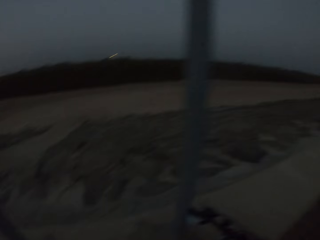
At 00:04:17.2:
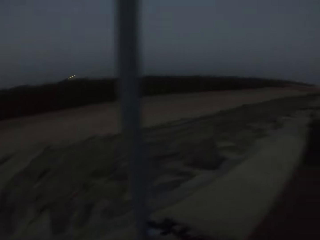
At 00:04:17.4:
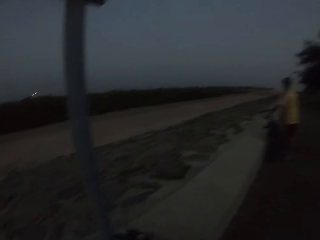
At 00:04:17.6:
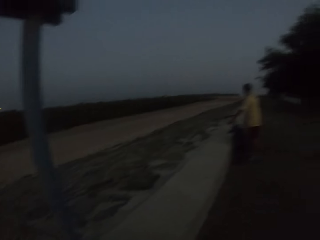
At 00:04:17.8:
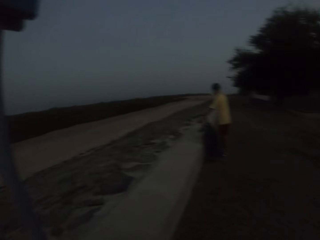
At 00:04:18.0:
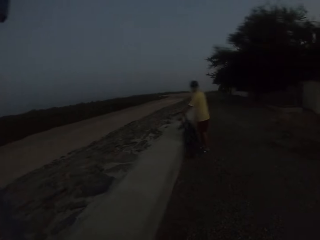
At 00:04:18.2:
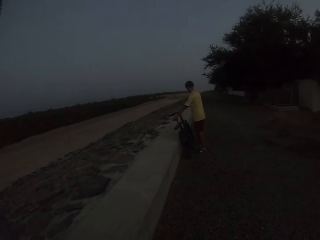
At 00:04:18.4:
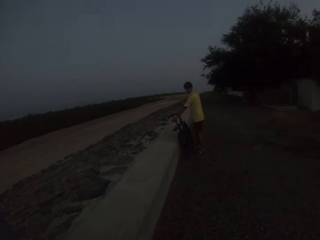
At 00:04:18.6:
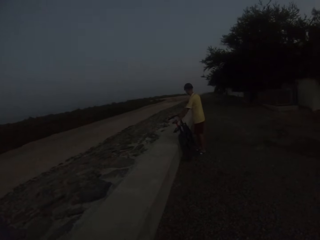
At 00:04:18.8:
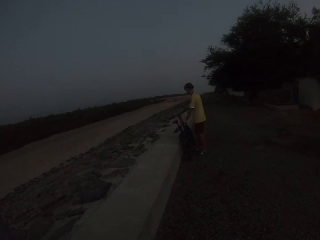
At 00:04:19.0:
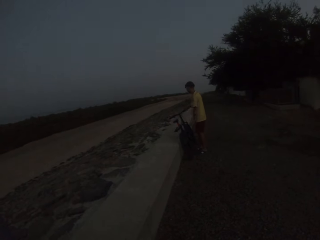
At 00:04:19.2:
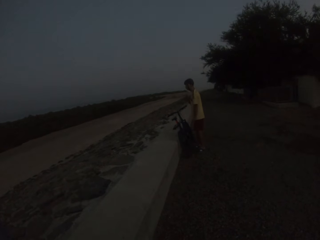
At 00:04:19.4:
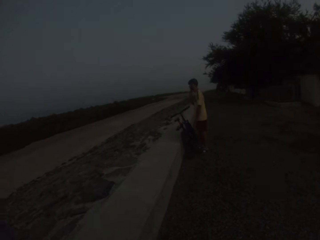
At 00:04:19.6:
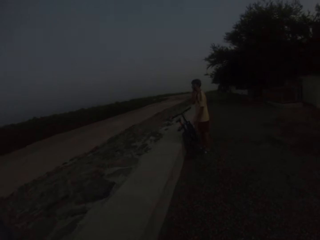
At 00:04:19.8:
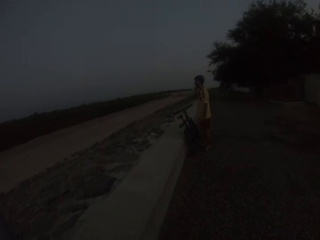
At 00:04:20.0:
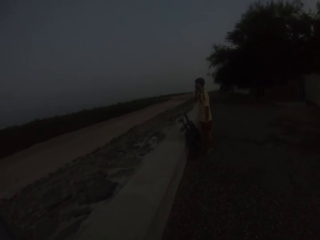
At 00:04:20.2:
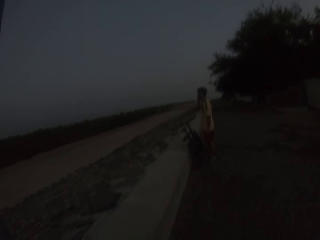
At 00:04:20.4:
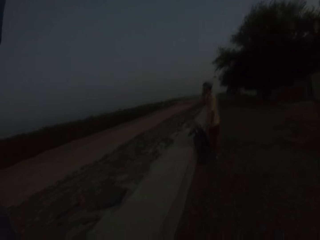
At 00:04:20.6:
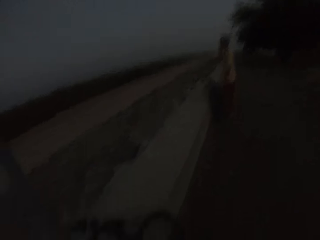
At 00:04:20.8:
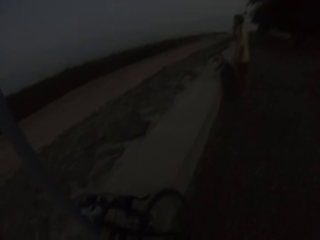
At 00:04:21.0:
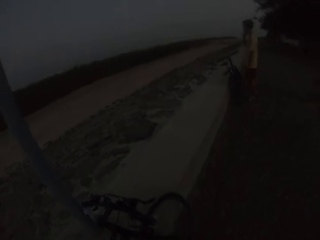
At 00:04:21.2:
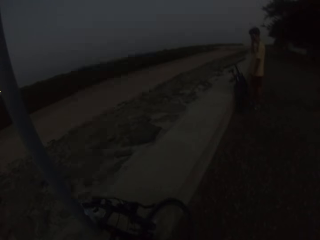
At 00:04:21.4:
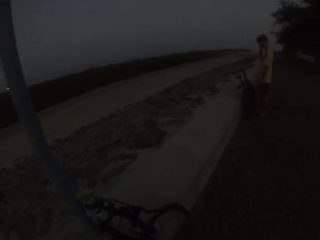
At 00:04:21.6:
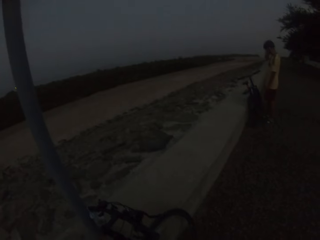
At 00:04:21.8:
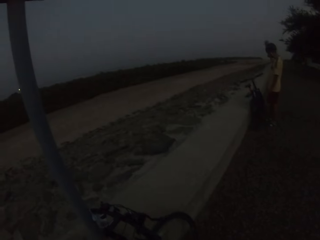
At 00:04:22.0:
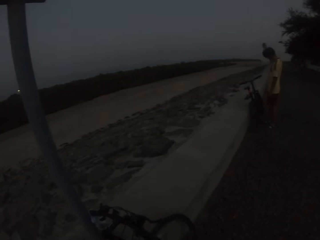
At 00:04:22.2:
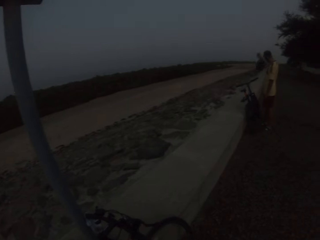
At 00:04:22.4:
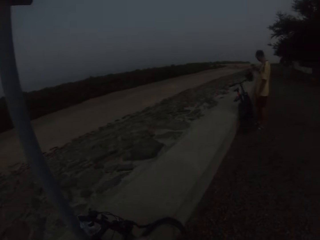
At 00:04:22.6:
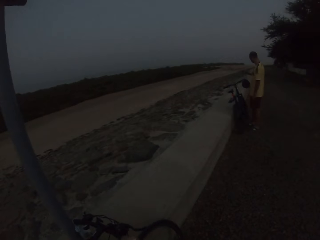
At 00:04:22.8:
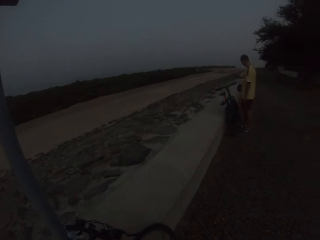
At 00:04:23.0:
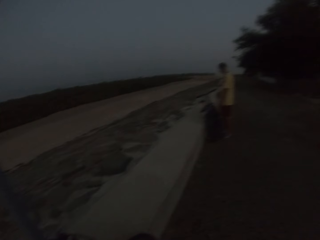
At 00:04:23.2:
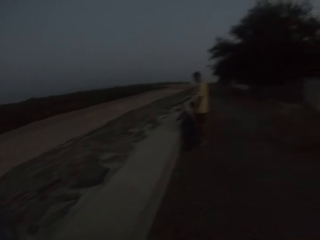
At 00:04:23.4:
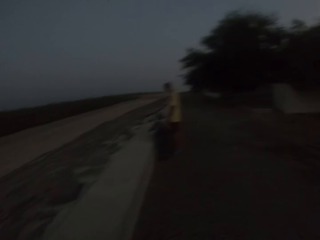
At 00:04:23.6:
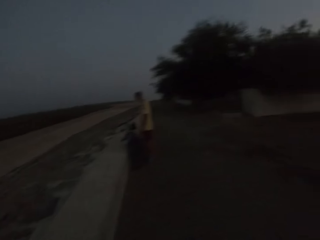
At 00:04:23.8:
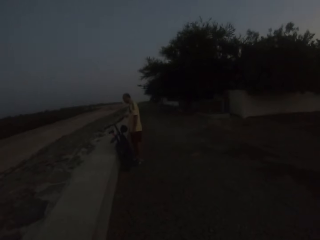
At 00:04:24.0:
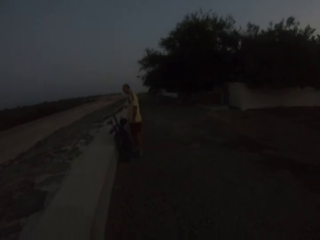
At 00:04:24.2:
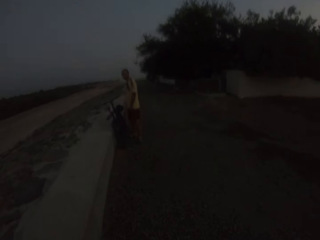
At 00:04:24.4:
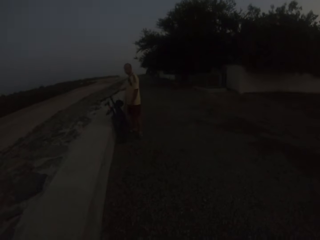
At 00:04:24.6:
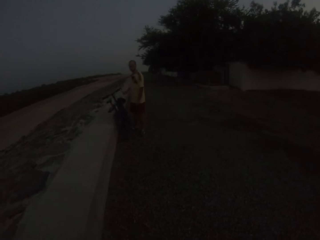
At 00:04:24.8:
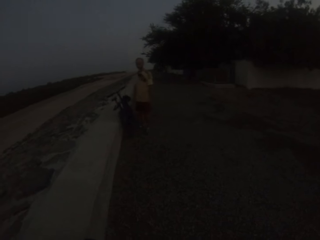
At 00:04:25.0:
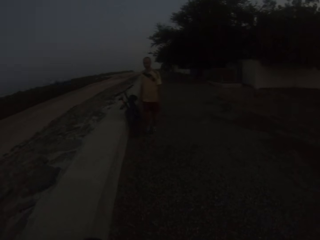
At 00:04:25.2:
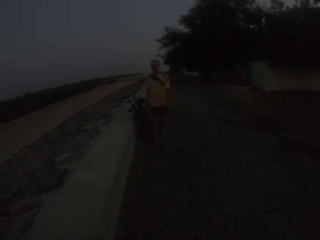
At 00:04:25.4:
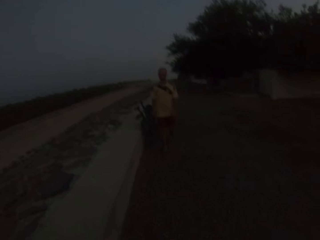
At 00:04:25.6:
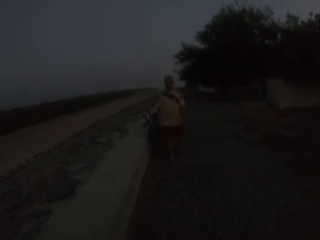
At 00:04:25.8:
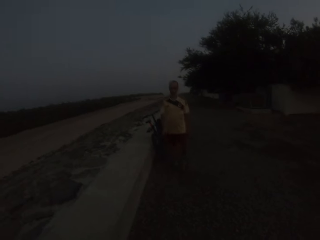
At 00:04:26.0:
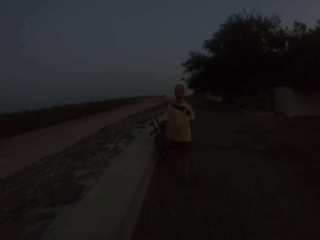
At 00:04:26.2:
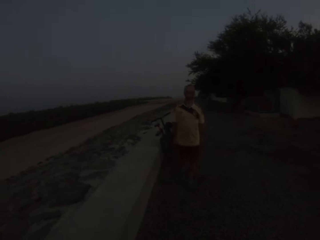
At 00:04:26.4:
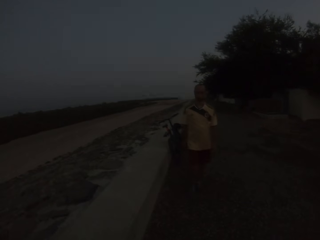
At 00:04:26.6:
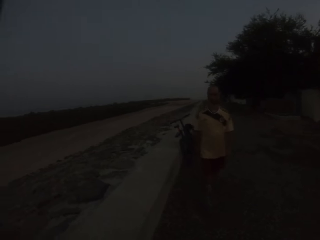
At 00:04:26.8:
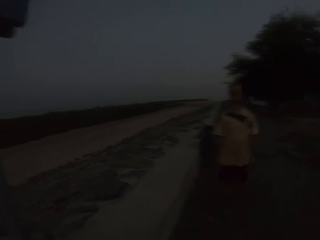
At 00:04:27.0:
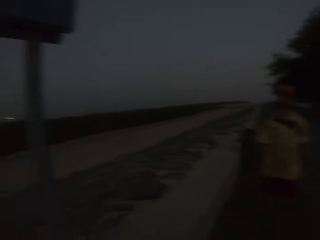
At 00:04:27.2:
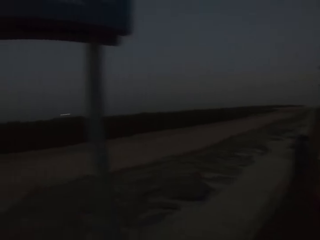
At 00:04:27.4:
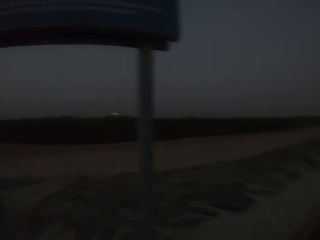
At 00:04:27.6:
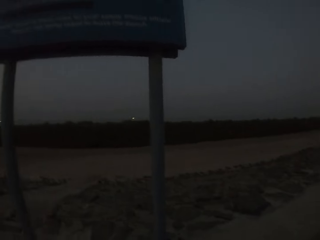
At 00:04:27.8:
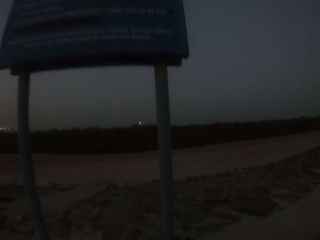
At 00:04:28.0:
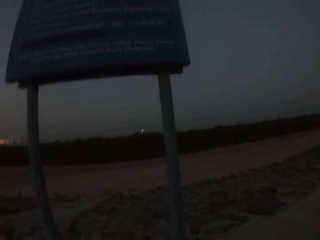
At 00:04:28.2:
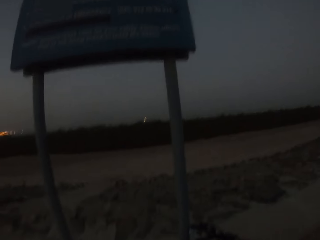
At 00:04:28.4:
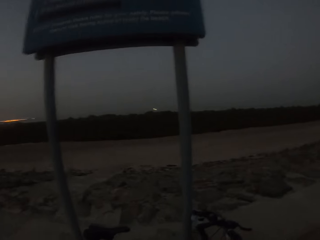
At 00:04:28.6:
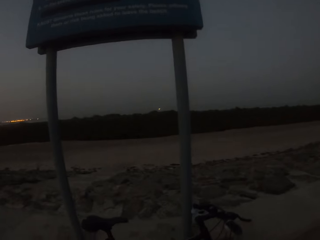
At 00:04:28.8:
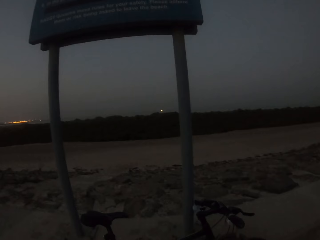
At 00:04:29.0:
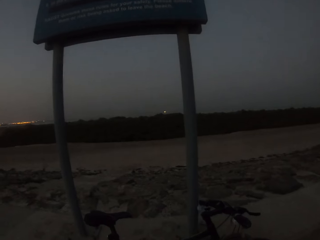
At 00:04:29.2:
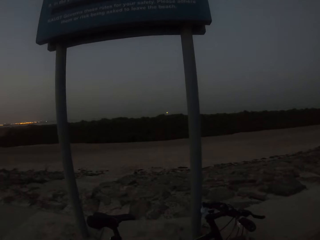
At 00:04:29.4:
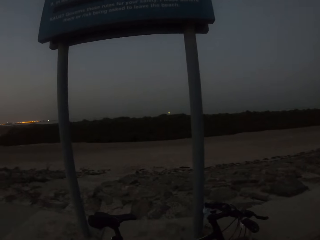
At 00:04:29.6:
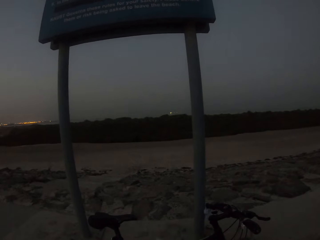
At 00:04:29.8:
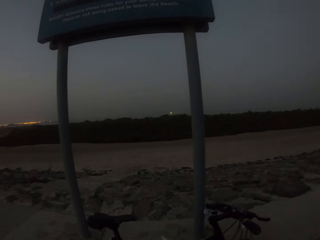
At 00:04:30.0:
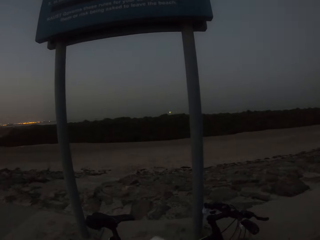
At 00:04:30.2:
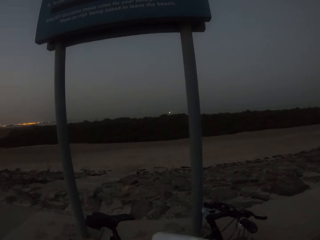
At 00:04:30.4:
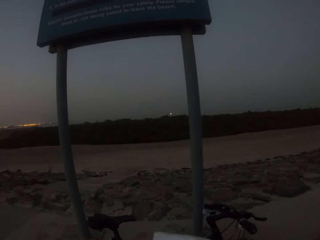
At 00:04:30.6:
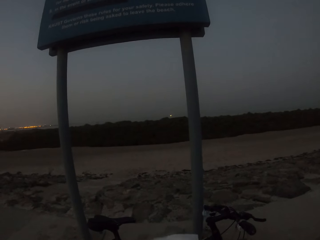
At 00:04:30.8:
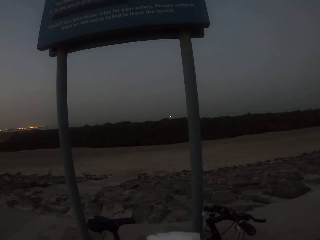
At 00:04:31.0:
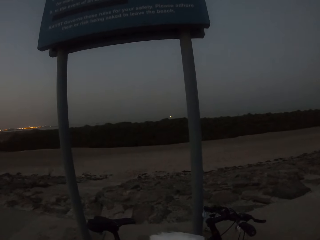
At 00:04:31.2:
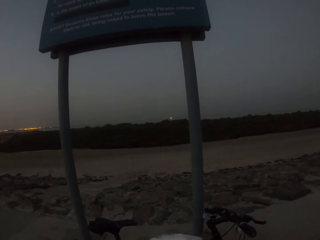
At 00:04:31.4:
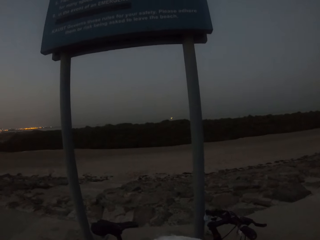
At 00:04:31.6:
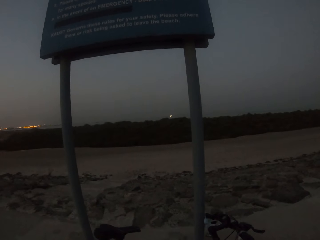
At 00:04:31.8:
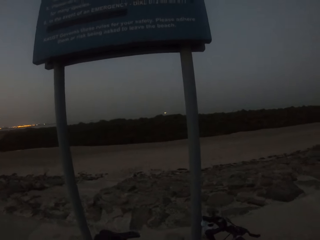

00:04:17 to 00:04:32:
The camera wearer looks around. A man puts the bicycle down. The camera wearer looks around. The man looks around. The man puts the helmet on the bicycle. The camera wearer looks around. The man removes the bicycle helmet. The camera wearer looks around. The man walks around. The camera wearer looks around.

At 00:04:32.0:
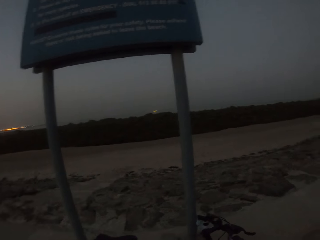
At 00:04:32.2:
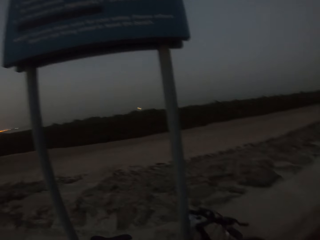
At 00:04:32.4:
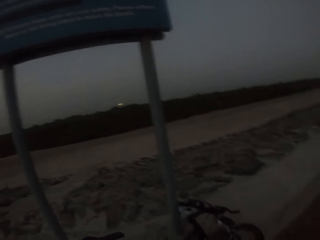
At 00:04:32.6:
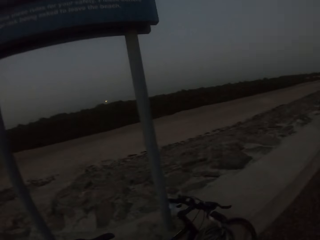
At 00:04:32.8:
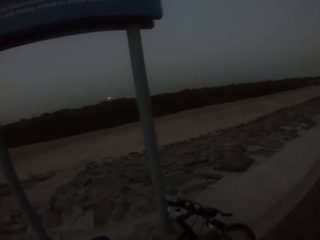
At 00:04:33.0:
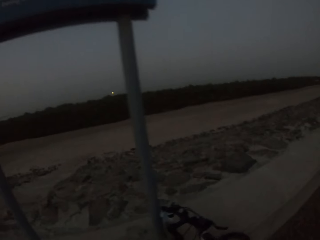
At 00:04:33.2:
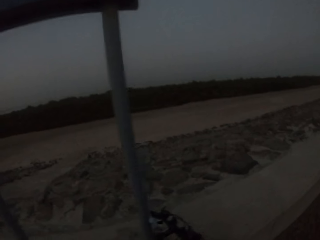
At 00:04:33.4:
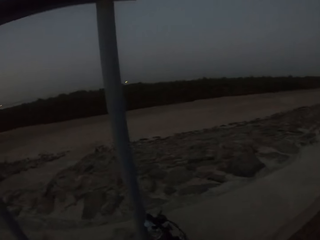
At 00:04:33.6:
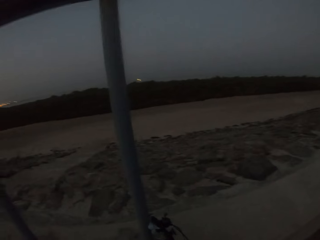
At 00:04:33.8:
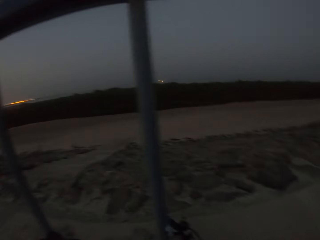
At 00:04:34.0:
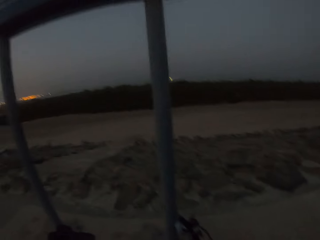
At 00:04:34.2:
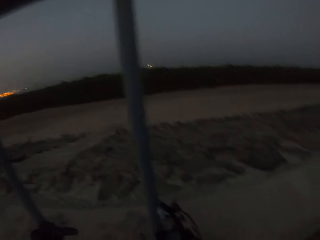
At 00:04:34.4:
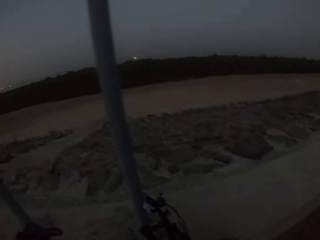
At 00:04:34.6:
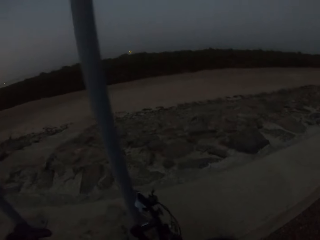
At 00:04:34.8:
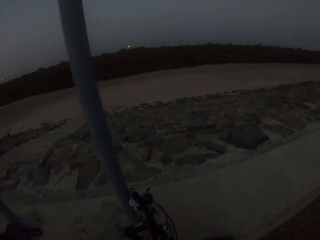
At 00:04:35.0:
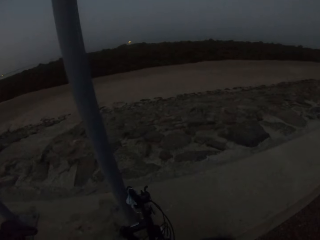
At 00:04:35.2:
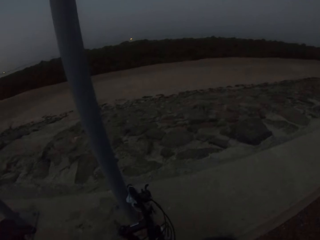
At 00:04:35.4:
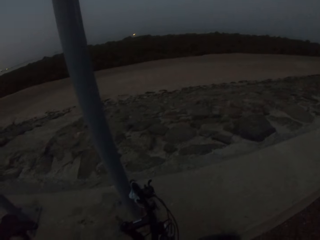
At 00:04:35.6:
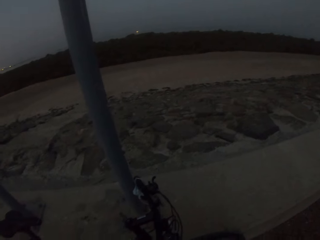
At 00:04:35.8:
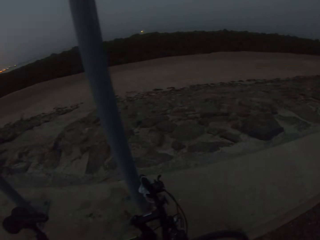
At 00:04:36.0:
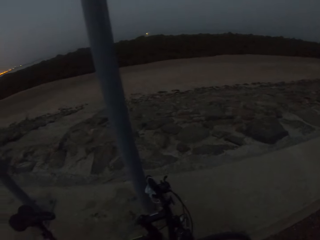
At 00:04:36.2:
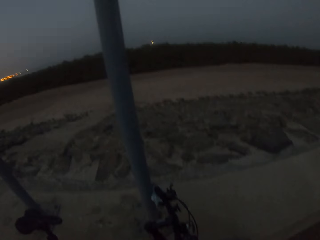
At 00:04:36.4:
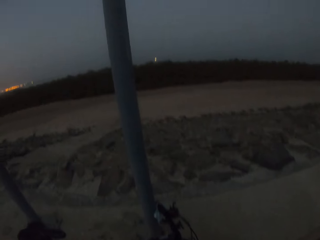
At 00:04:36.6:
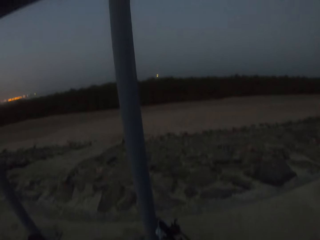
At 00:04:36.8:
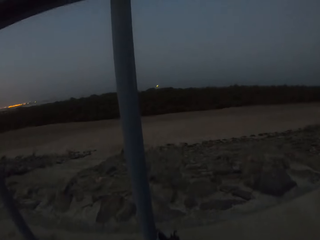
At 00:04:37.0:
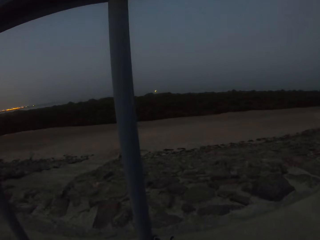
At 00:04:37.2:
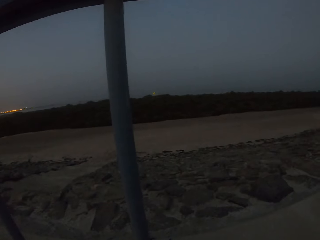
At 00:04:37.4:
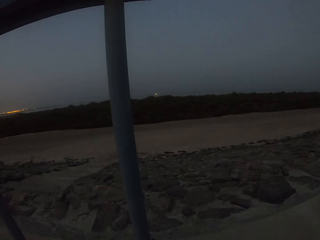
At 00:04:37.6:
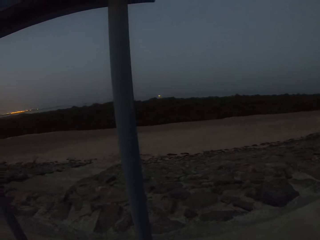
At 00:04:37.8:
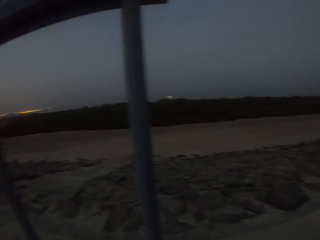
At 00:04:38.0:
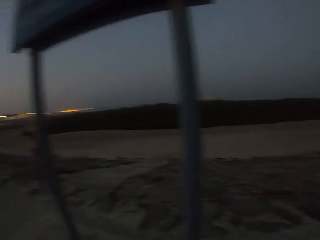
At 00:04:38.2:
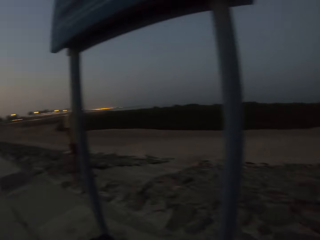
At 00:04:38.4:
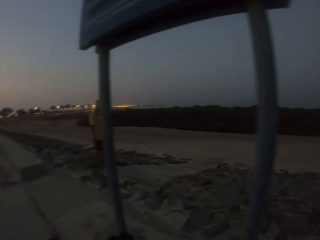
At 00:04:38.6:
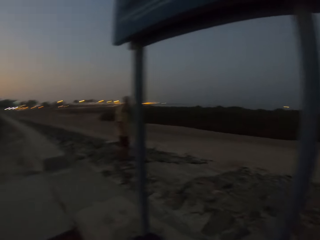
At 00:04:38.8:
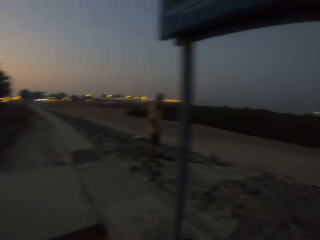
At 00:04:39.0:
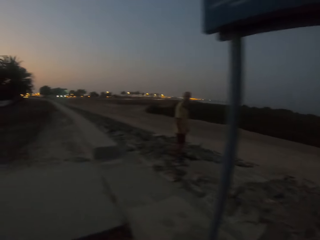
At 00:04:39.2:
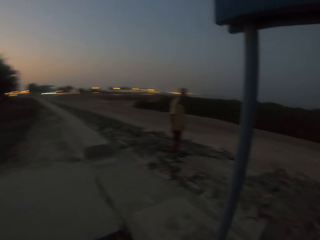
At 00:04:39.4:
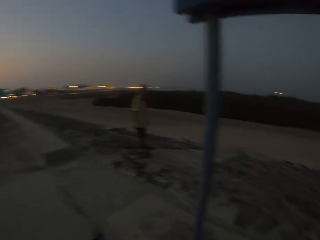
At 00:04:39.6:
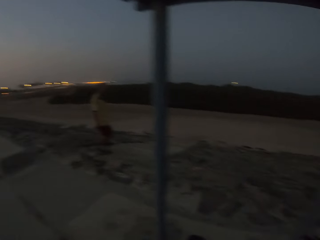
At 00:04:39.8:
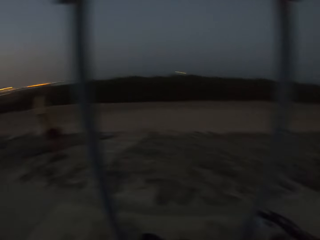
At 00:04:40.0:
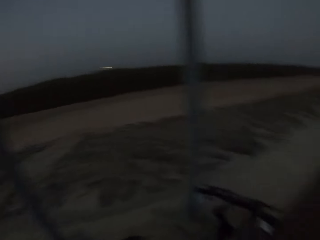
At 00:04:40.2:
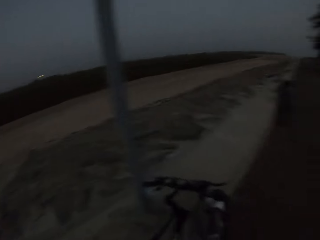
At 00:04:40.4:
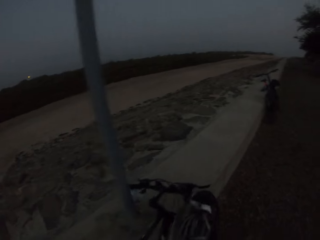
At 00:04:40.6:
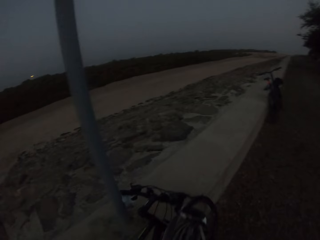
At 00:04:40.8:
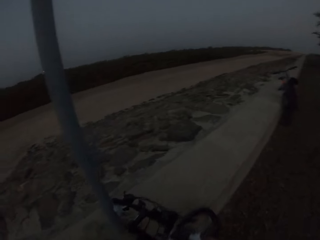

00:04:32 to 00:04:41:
The camera wearer walks around. A man walks around.
